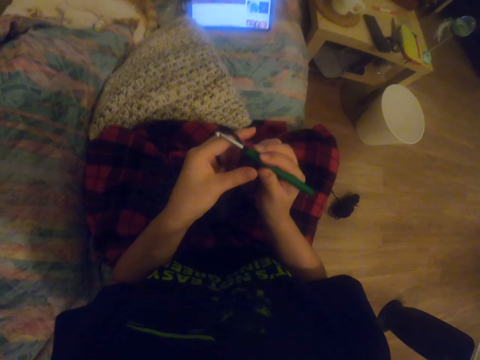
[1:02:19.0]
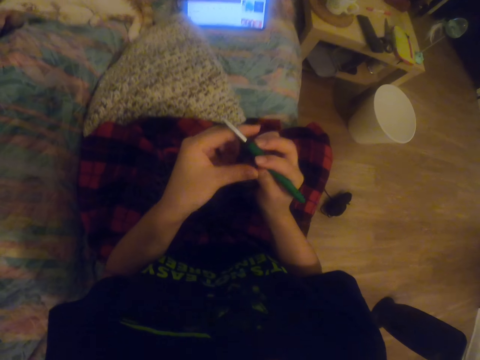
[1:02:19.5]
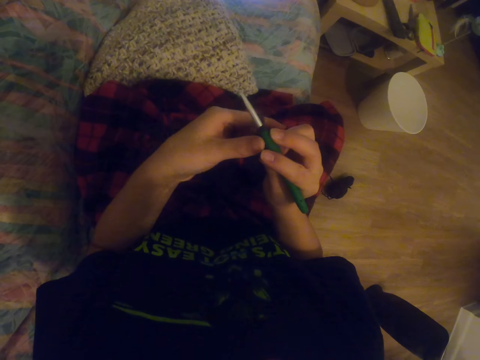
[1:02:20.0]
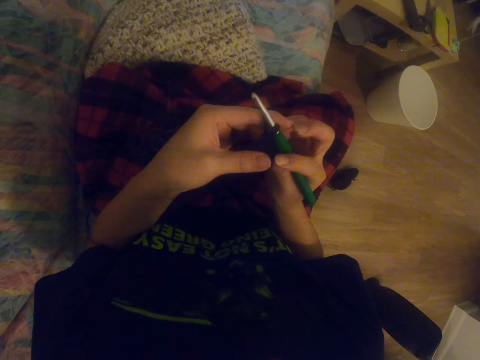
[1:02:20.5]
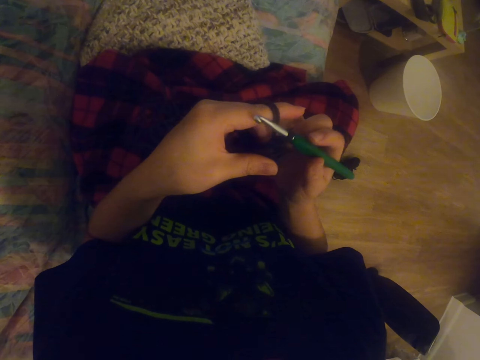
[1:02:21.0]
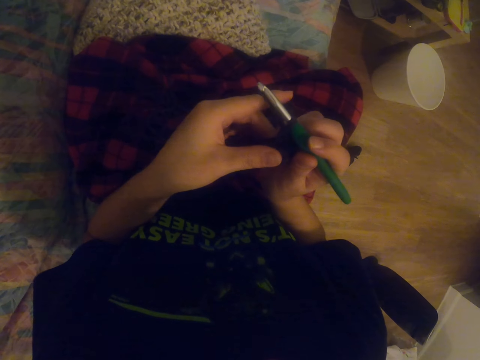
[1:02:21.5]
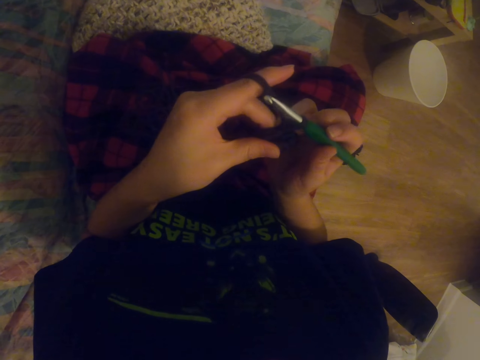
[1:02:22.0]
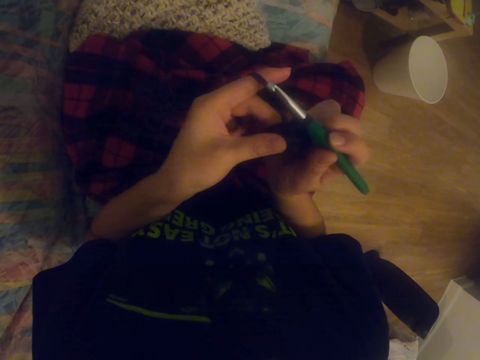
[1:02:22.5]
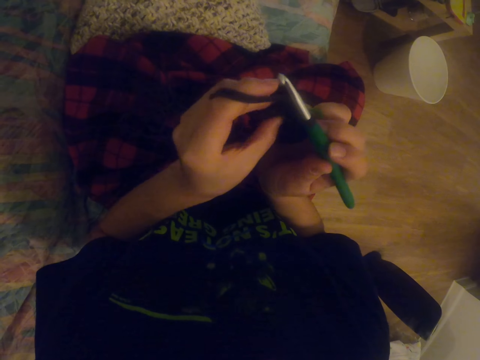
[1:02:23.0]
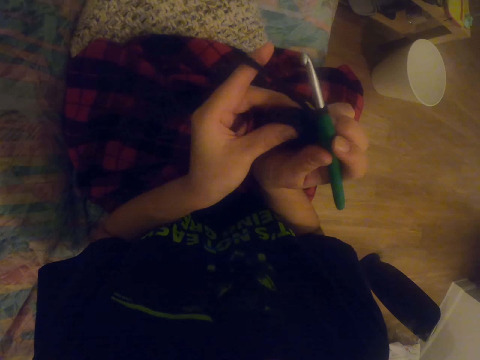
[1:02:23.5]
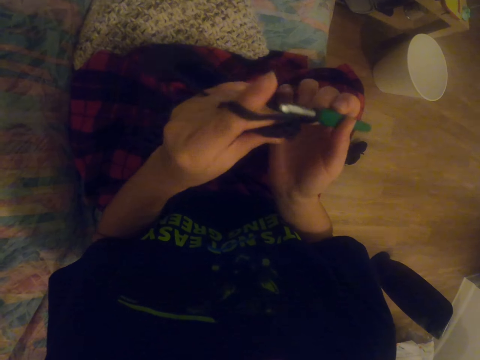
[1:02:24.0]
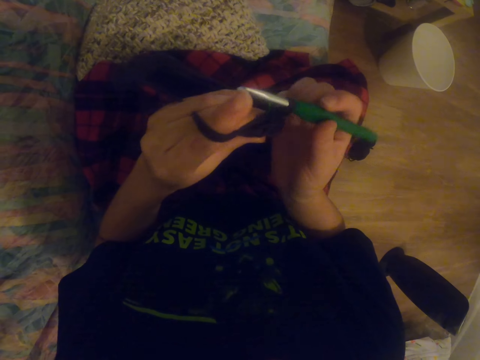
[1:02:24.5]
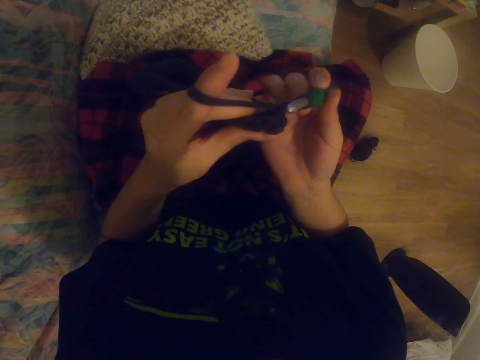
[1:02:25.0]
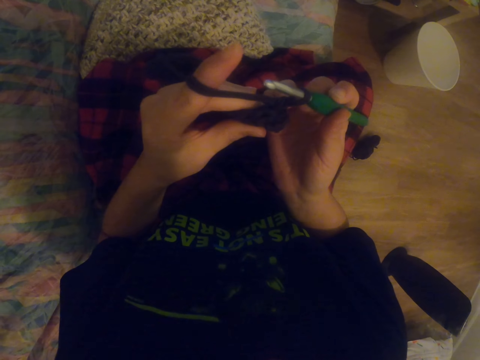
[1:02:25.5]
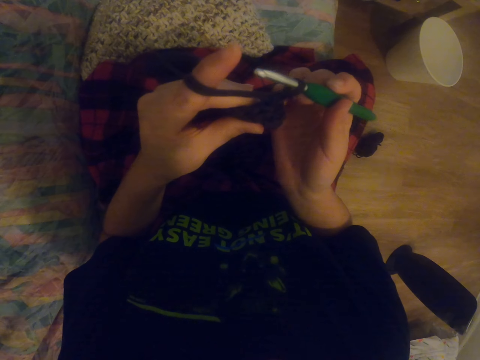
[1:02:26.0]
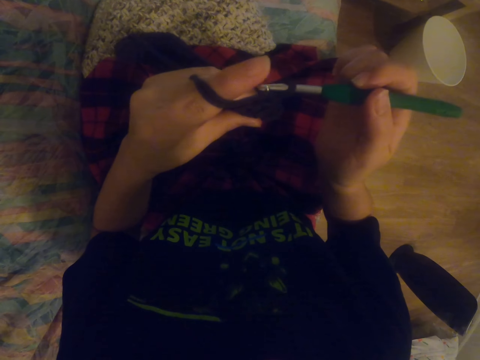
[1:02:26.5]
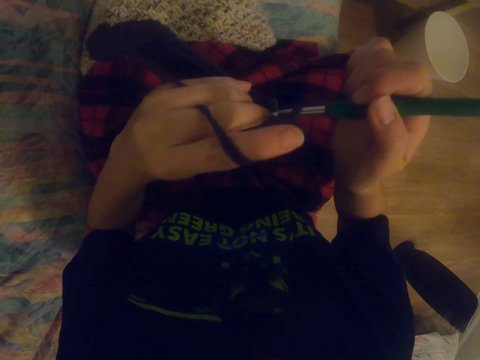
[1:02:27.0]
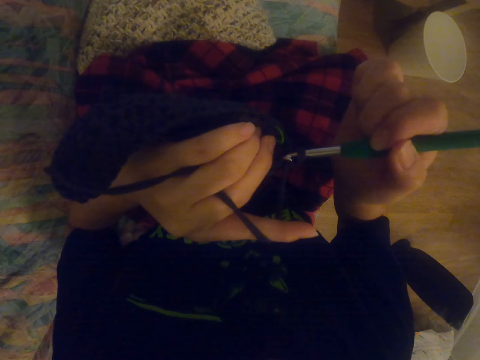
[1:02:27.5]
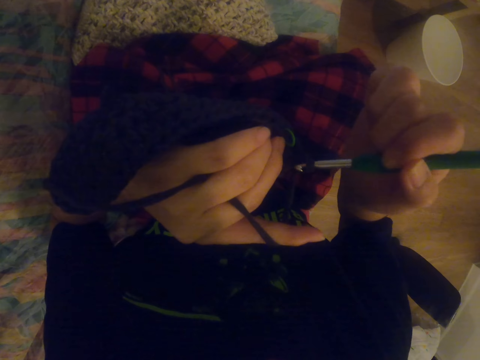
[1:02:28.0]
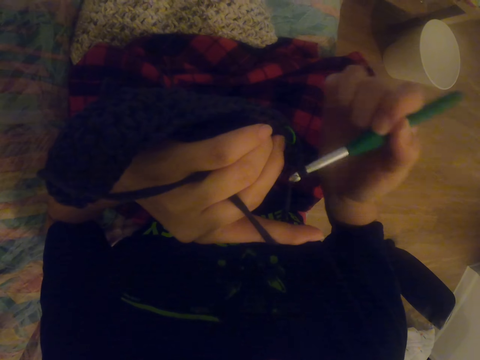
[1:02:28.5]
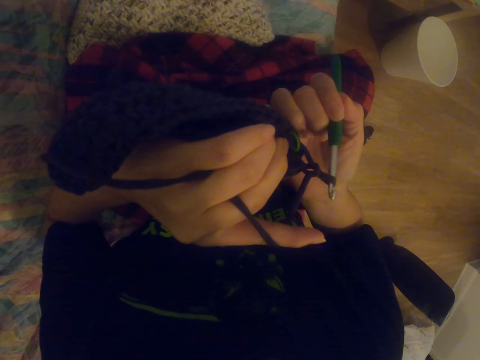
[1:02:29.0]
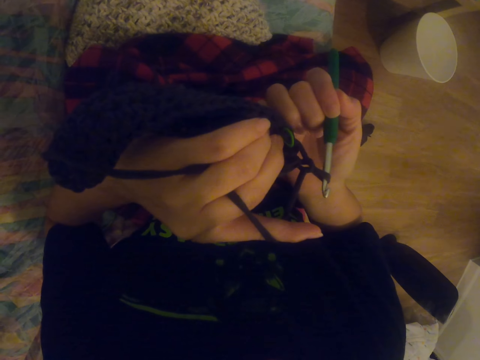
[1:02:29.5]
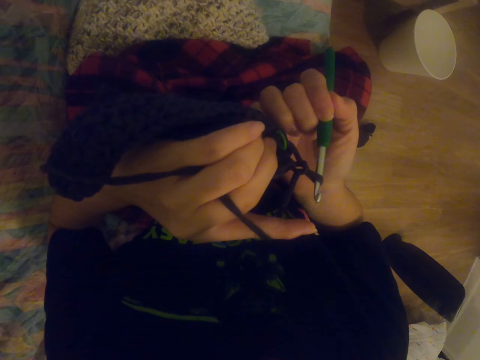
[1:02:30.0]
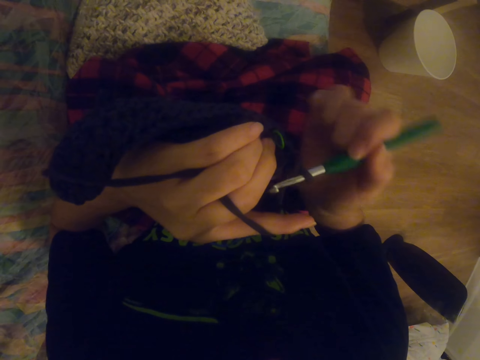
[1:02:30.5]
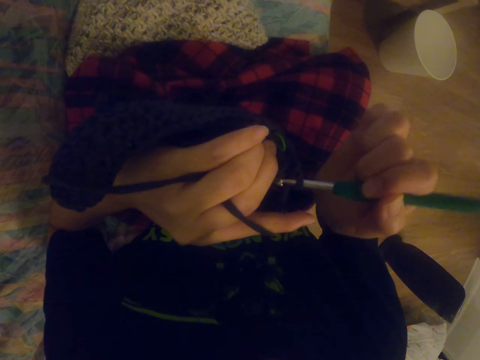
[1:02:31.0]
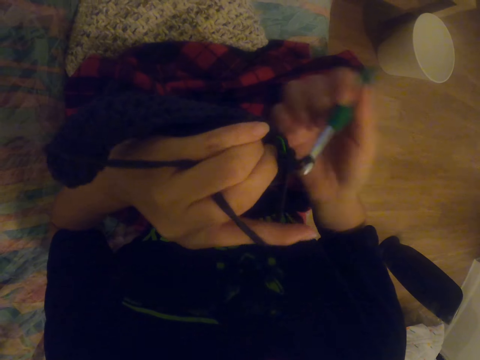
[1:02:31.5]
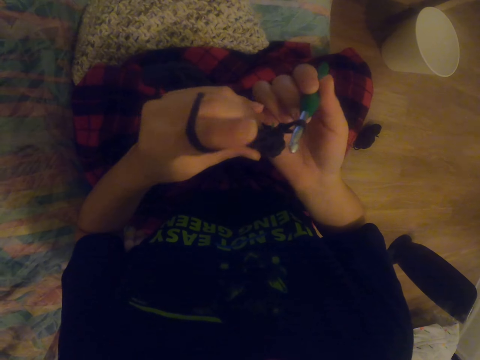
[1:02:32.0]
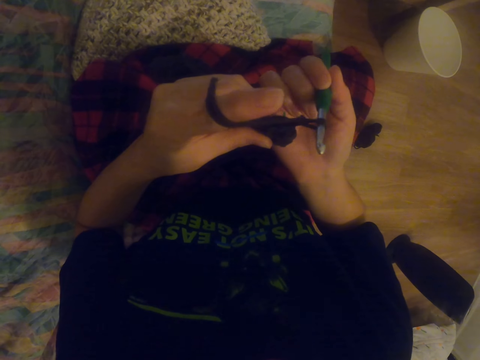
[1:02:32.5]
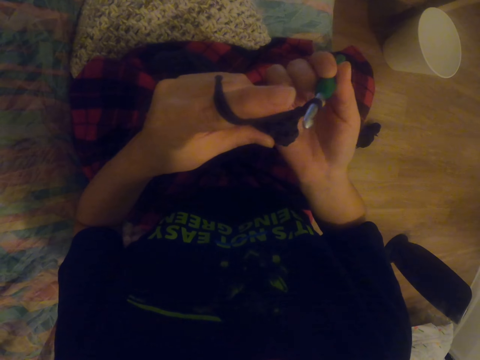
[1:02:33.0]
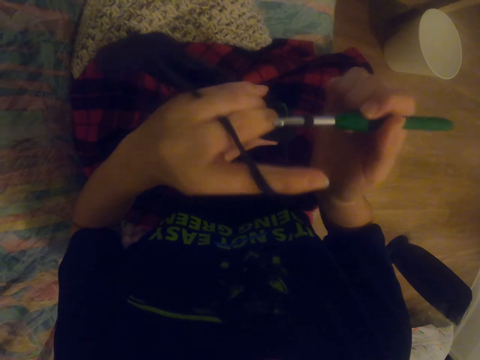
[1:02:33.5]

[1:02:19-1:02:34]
The camera wearer crochets a garment.

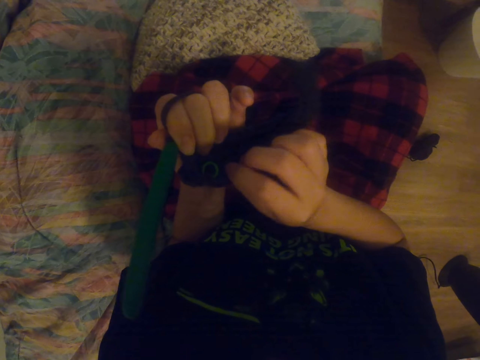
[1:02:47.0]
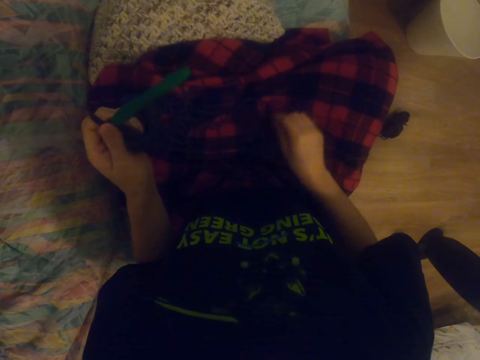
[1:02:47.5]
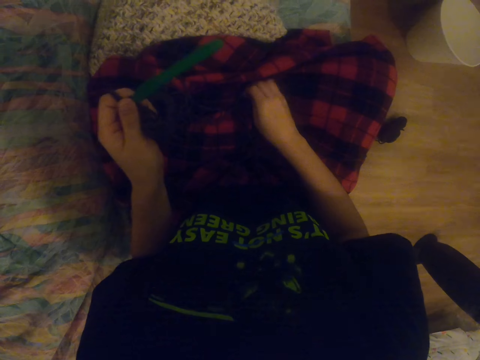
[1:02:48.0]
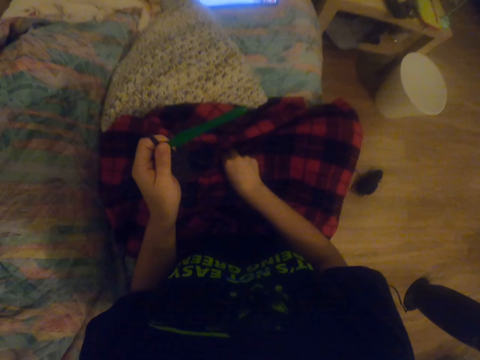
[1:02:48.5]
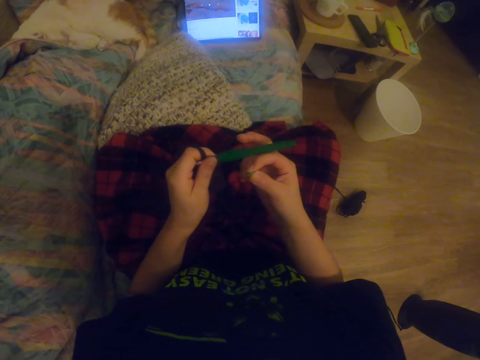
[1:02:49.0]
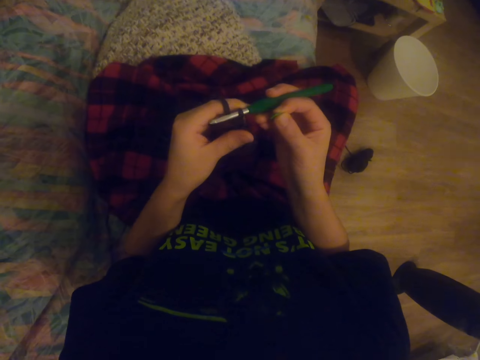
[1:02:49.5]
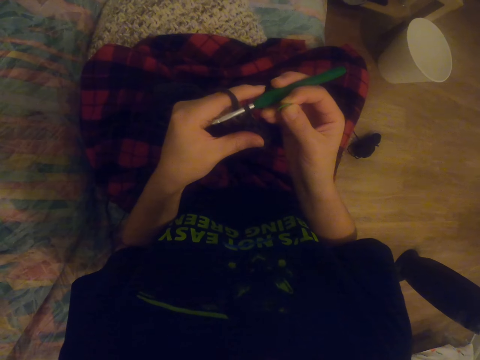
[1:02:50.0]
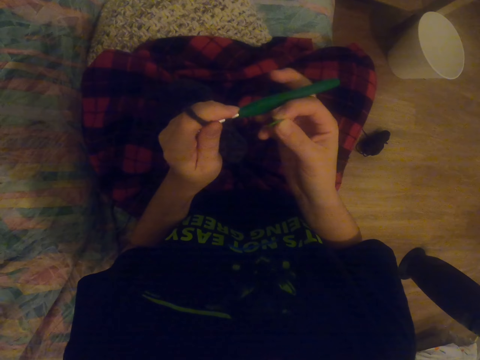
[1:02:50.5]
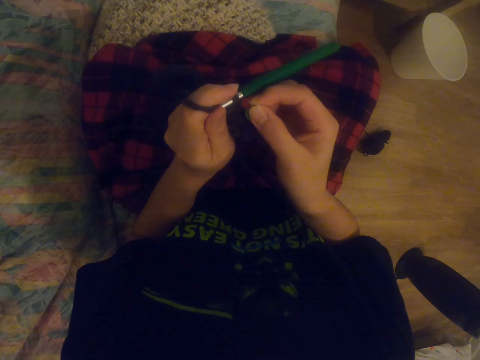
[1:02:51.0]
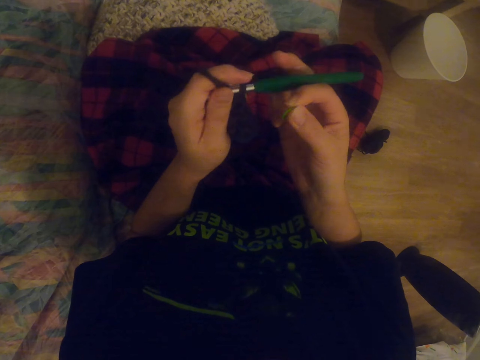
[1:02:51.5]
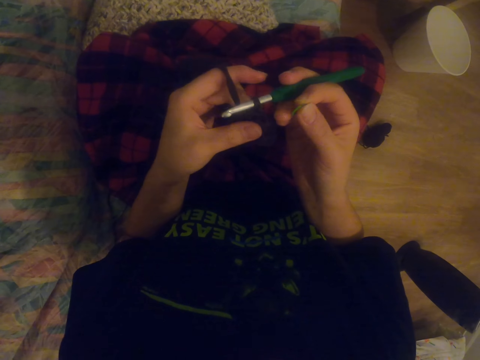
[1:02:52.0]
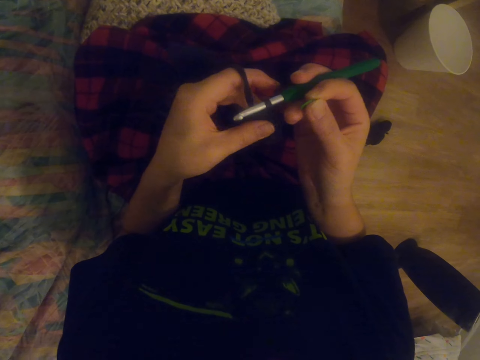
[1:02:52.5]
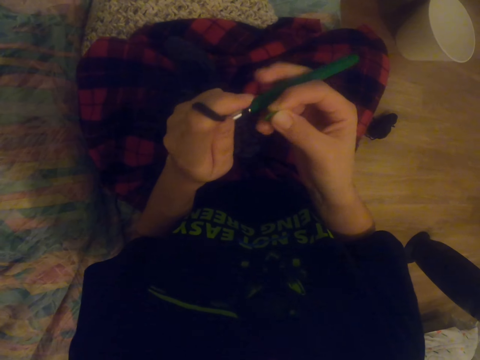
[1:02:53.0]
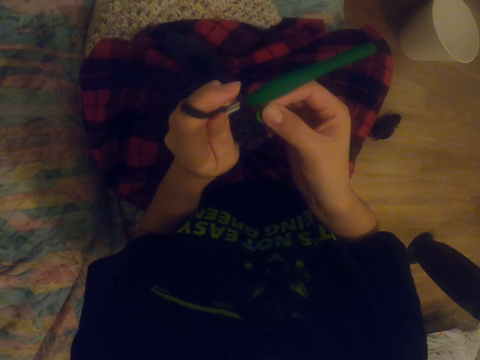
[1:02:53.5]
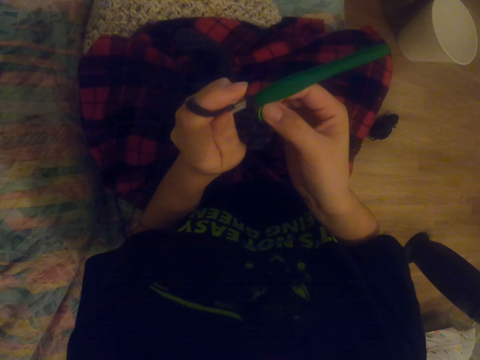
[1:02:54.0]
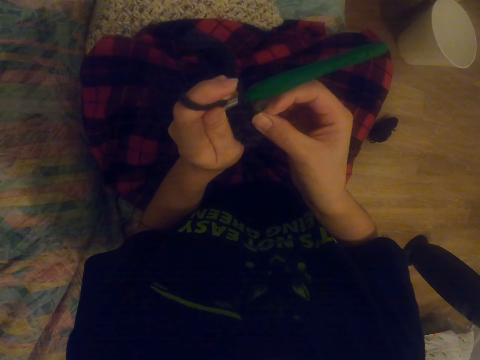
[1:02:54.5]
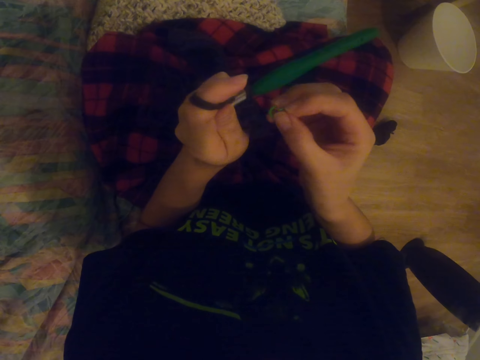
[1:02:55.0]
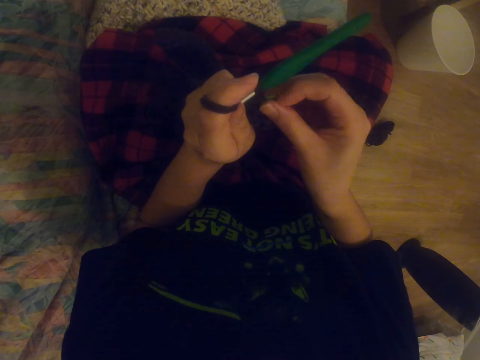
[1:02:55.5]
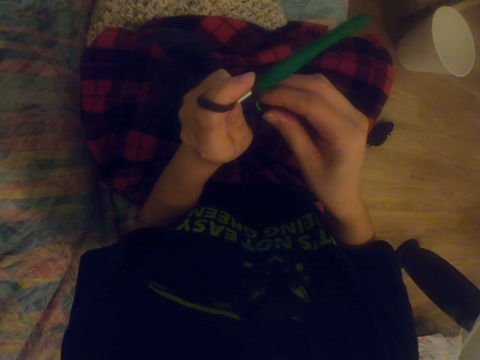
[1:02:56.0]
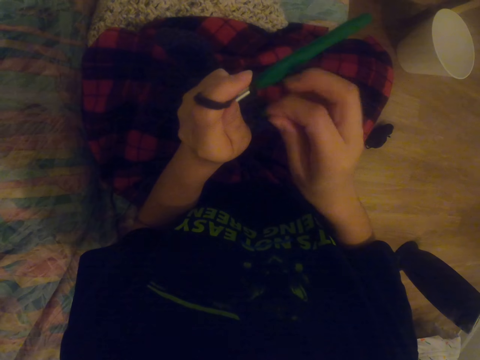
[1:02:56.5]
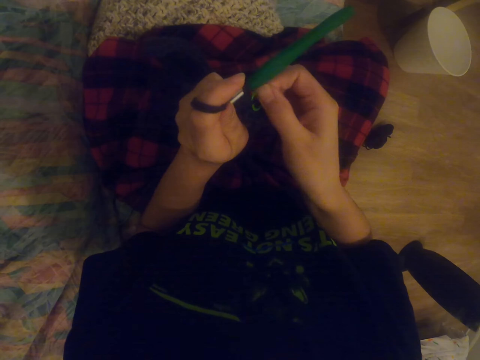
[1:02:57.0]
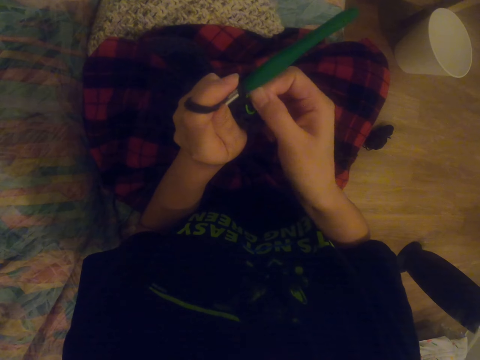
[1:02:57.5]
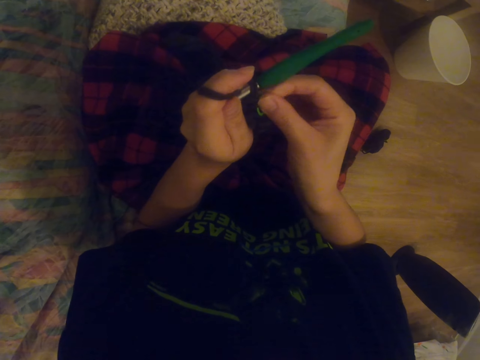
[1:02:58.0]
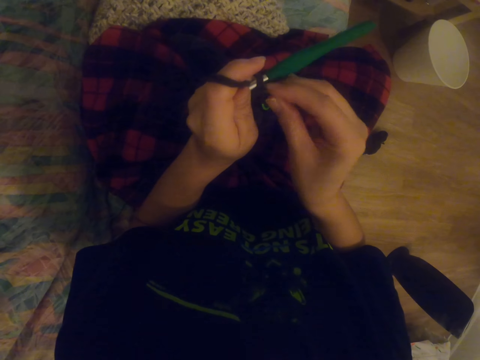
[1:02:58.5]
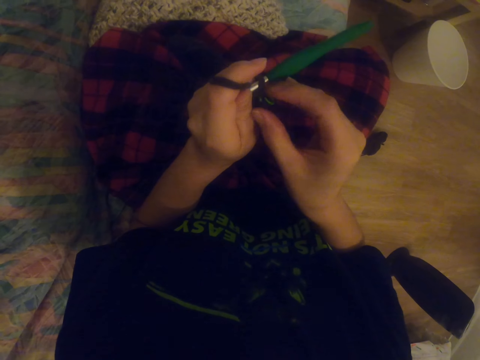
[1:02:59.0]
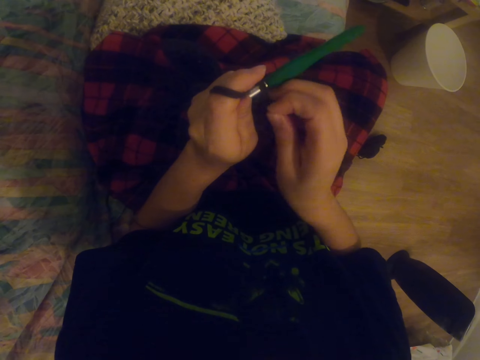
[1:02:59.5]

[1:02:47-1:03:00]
The camera wearer checks the garment. They hold the sock with the right hand. They pick up something with the right hand. They fix the object on the sock.
